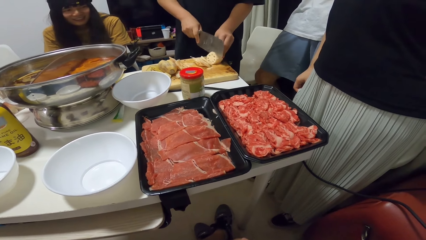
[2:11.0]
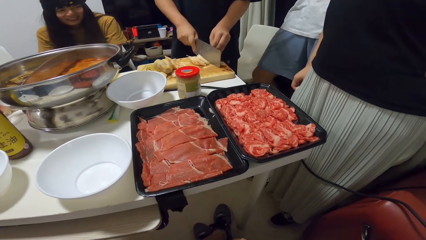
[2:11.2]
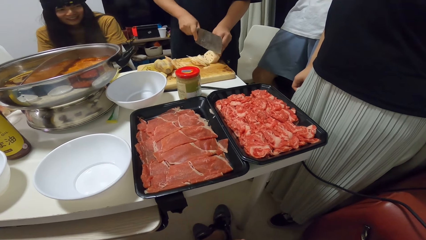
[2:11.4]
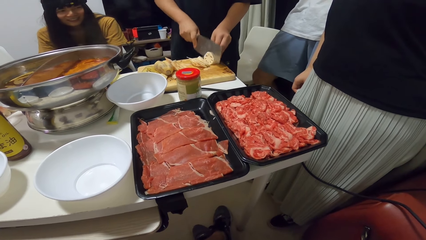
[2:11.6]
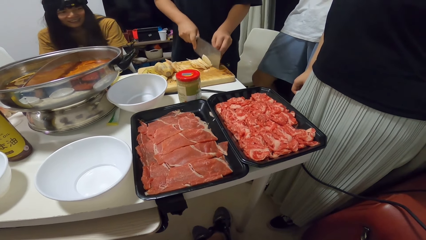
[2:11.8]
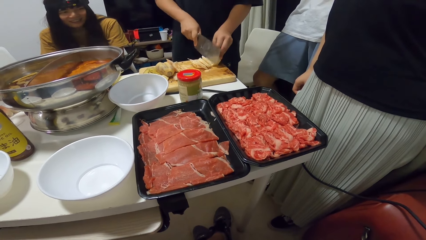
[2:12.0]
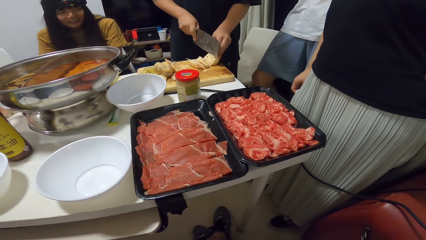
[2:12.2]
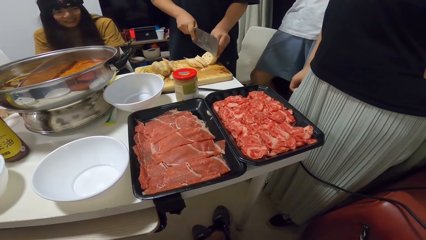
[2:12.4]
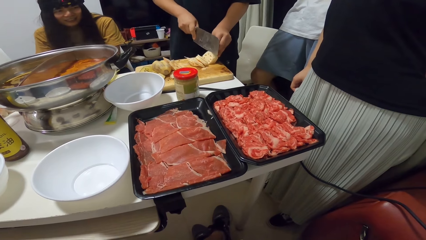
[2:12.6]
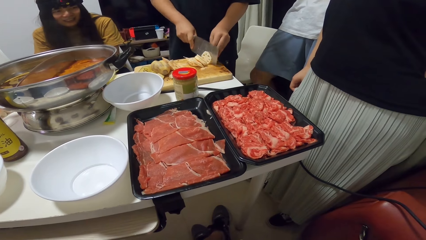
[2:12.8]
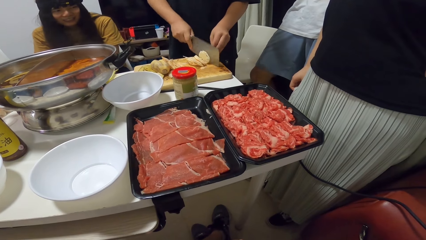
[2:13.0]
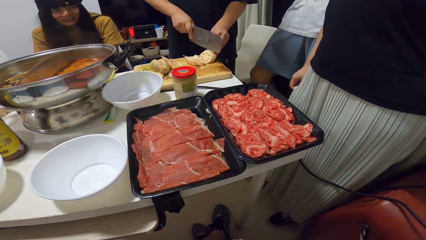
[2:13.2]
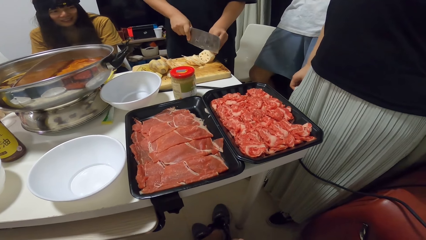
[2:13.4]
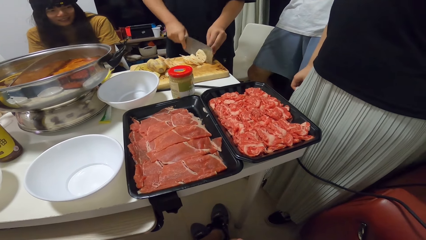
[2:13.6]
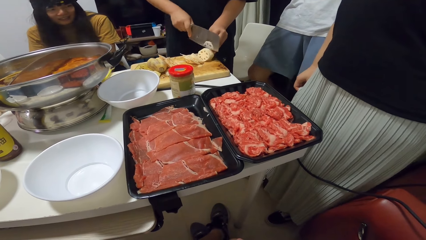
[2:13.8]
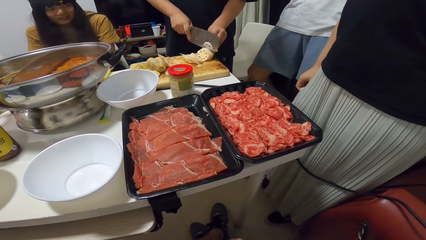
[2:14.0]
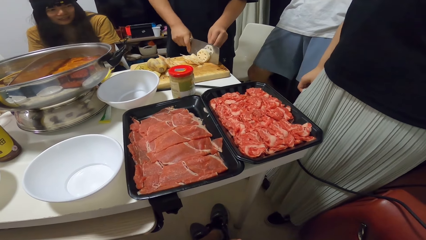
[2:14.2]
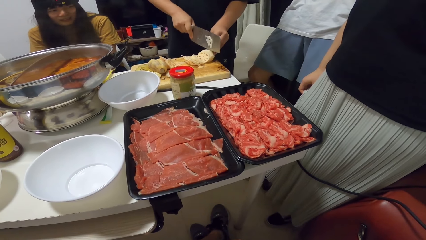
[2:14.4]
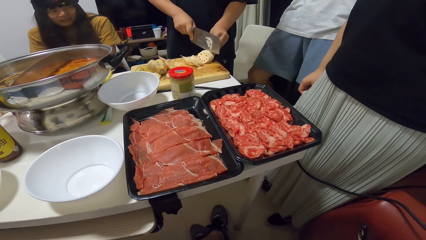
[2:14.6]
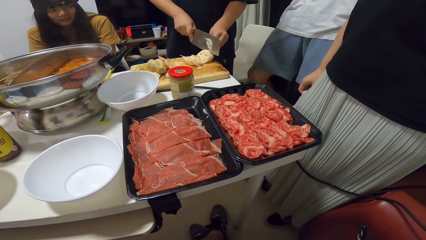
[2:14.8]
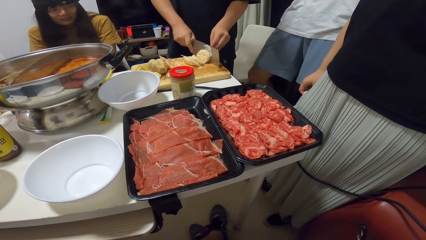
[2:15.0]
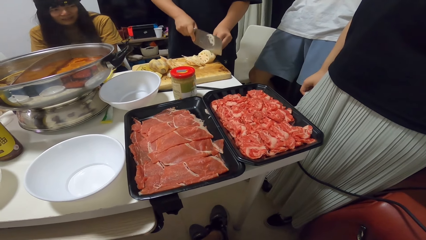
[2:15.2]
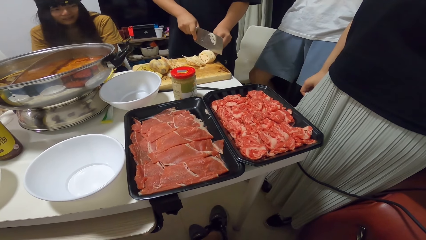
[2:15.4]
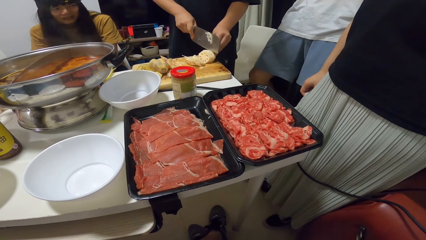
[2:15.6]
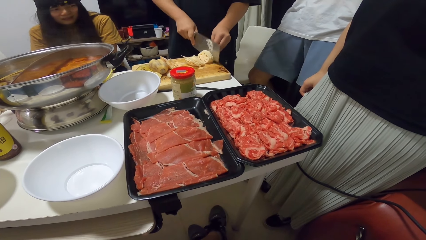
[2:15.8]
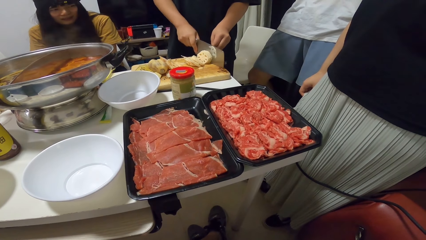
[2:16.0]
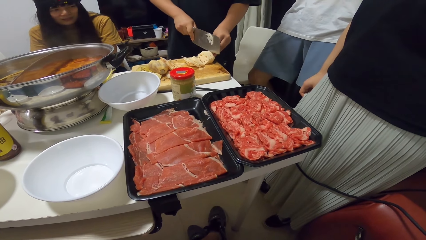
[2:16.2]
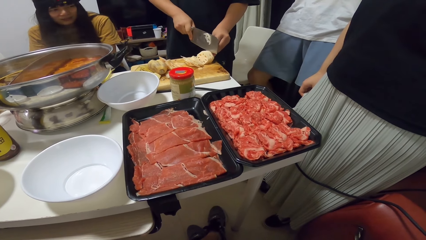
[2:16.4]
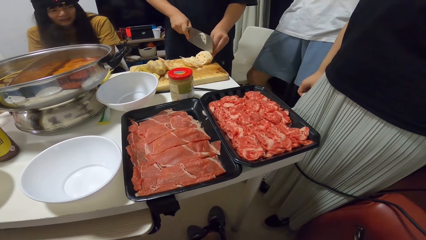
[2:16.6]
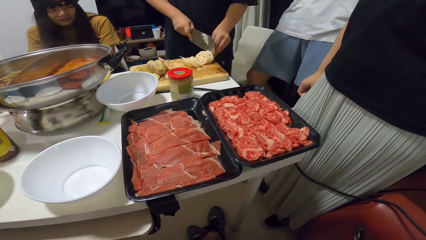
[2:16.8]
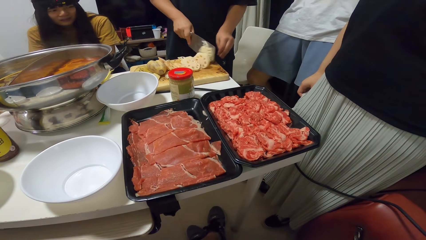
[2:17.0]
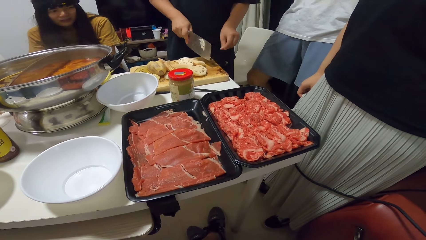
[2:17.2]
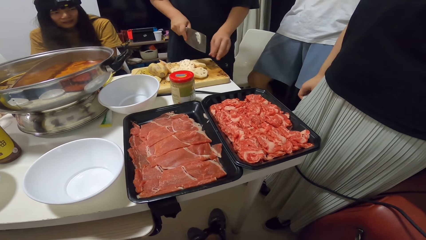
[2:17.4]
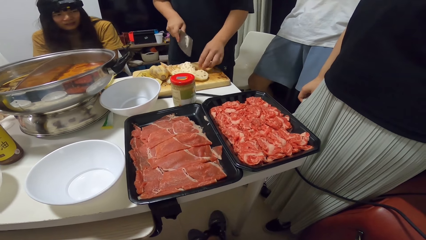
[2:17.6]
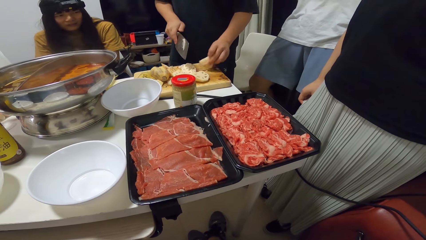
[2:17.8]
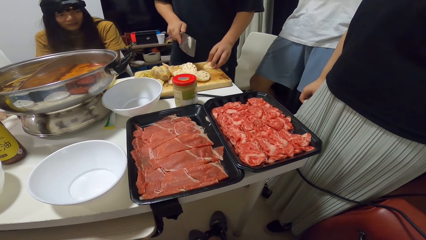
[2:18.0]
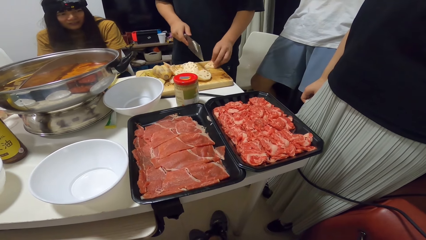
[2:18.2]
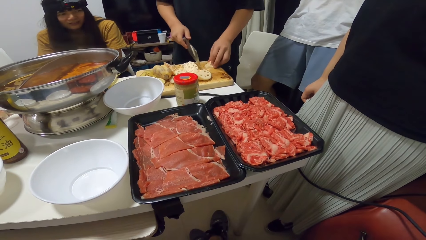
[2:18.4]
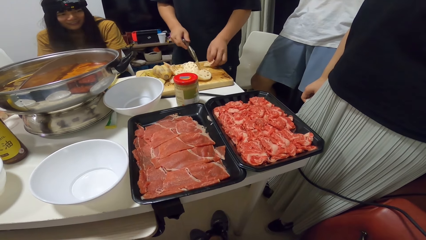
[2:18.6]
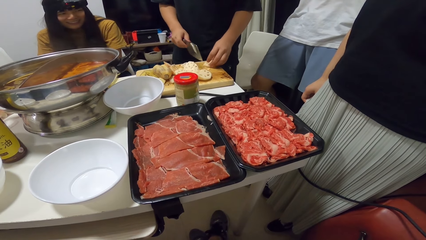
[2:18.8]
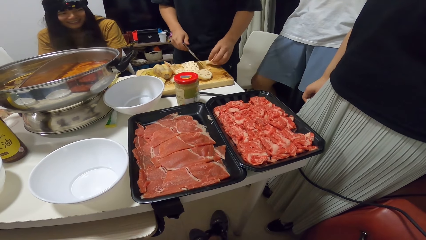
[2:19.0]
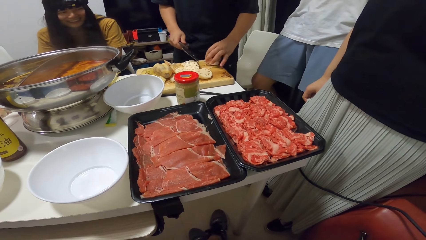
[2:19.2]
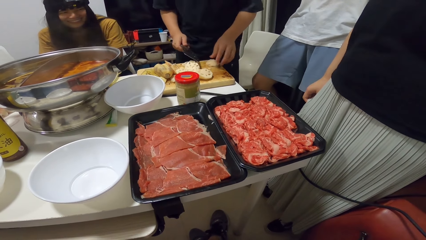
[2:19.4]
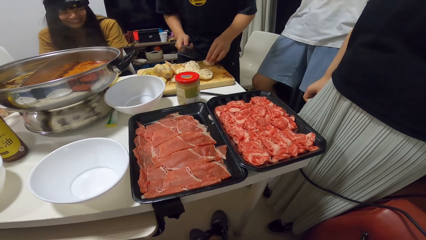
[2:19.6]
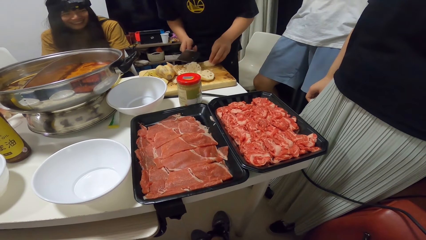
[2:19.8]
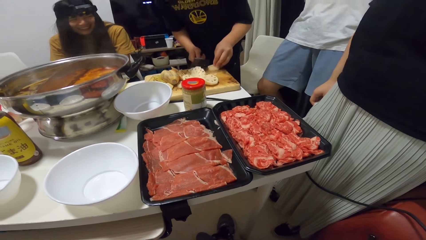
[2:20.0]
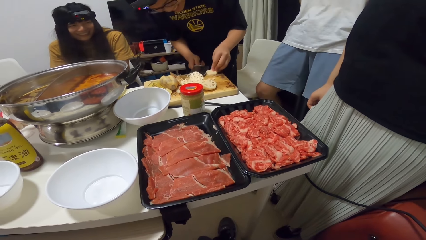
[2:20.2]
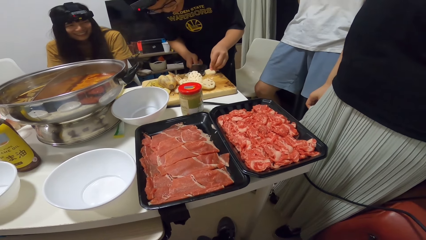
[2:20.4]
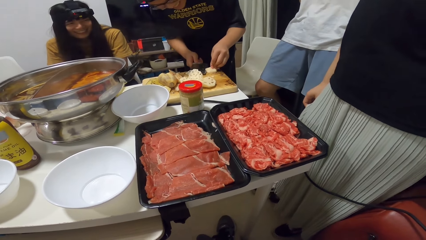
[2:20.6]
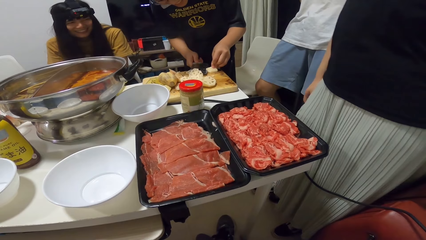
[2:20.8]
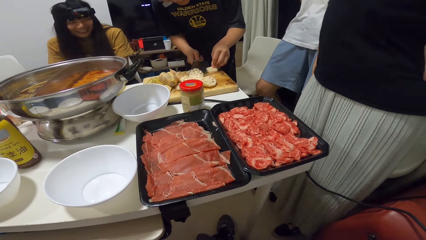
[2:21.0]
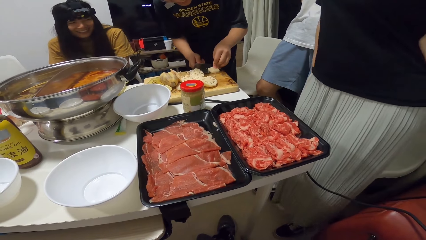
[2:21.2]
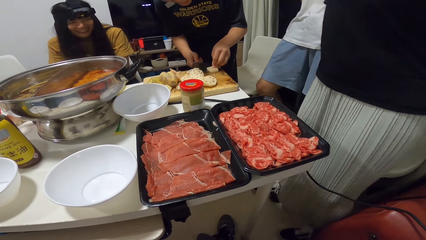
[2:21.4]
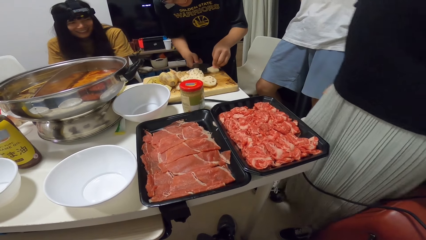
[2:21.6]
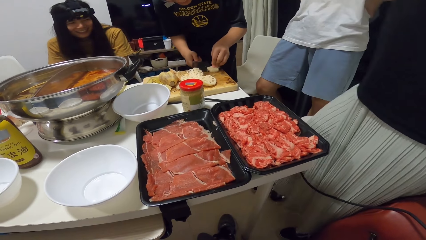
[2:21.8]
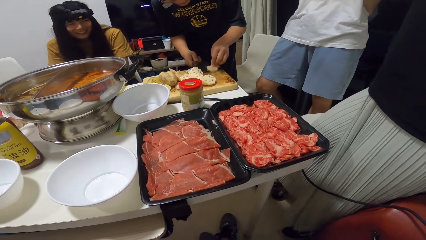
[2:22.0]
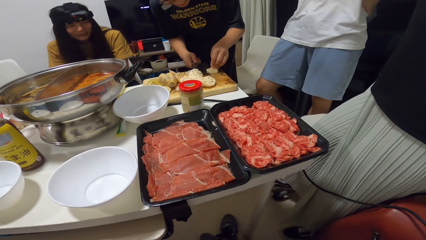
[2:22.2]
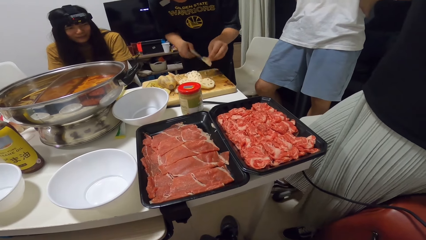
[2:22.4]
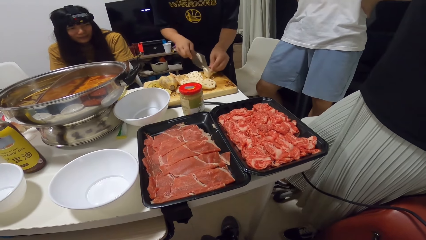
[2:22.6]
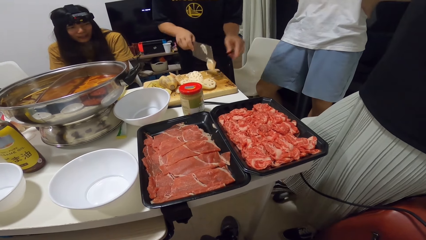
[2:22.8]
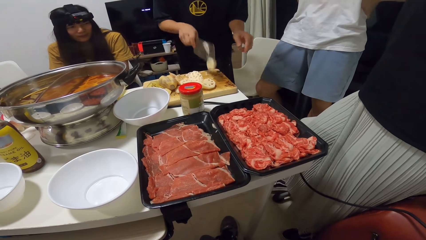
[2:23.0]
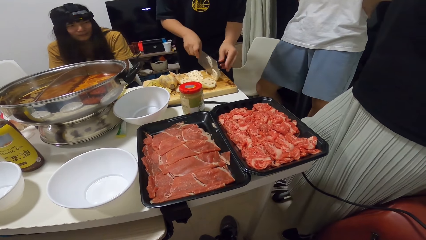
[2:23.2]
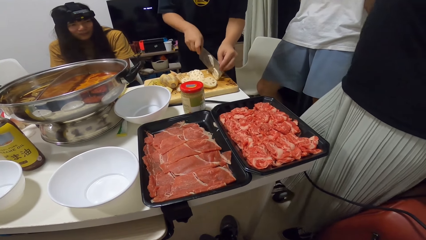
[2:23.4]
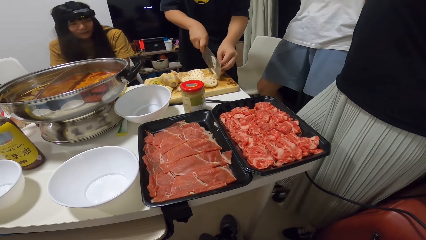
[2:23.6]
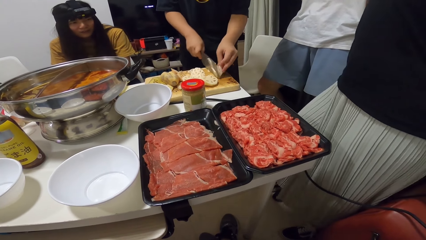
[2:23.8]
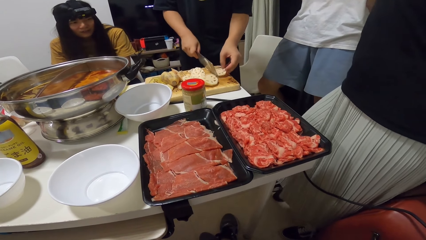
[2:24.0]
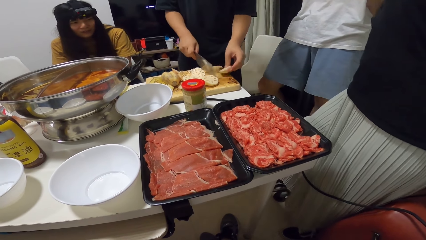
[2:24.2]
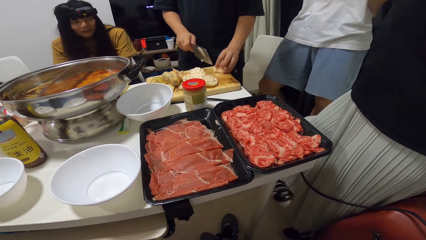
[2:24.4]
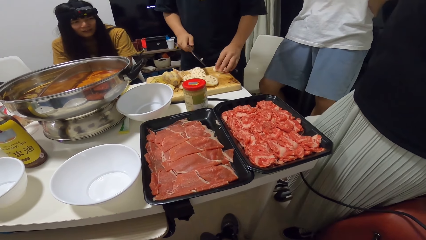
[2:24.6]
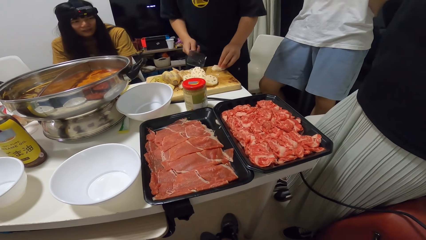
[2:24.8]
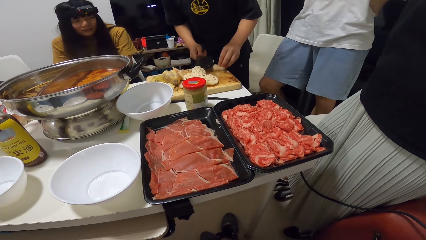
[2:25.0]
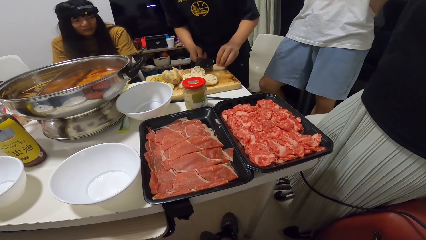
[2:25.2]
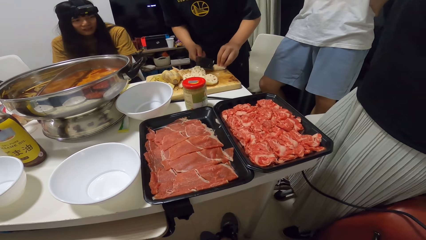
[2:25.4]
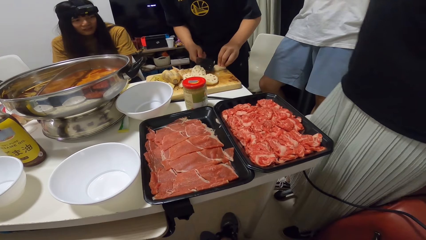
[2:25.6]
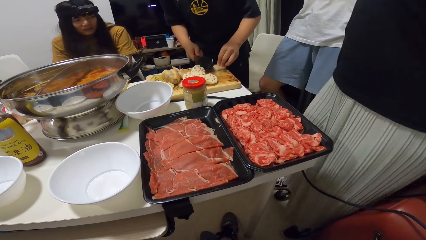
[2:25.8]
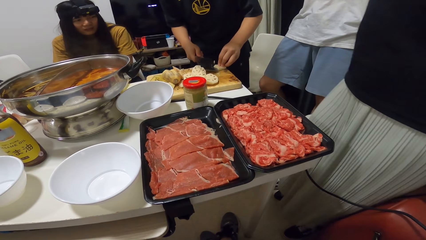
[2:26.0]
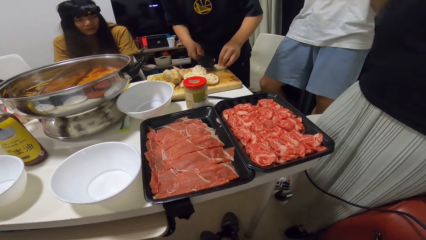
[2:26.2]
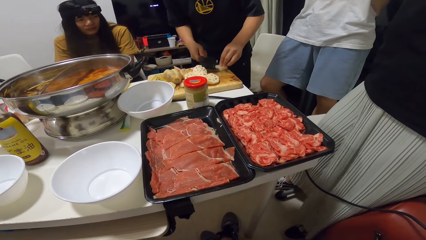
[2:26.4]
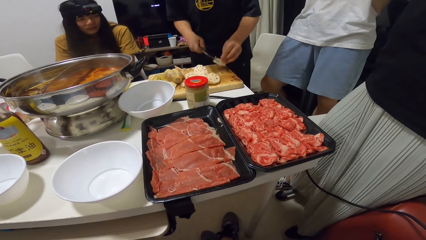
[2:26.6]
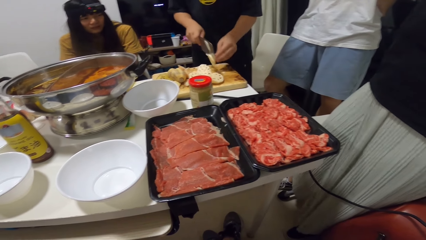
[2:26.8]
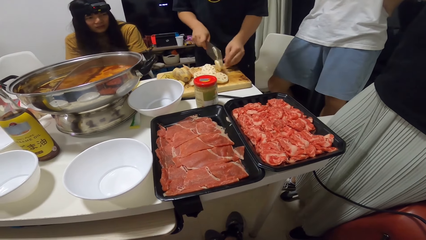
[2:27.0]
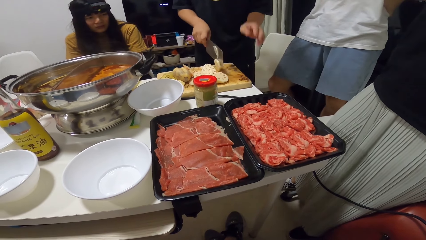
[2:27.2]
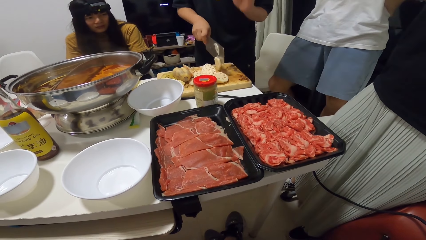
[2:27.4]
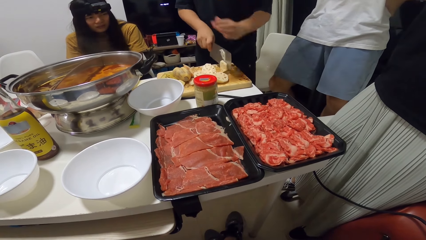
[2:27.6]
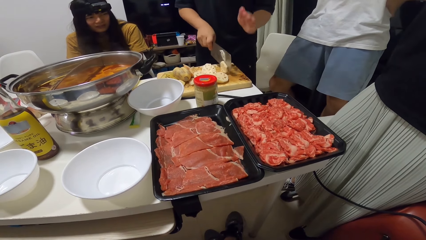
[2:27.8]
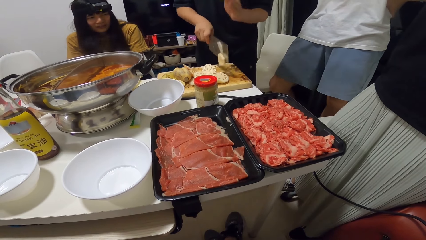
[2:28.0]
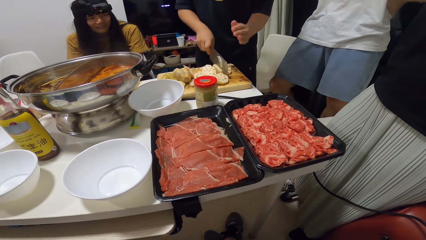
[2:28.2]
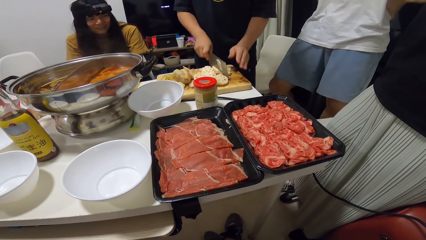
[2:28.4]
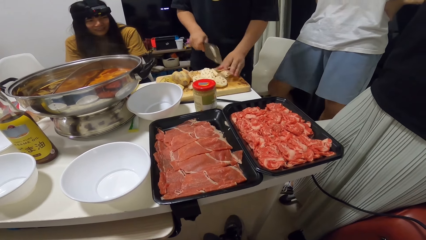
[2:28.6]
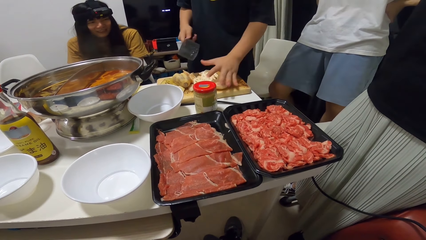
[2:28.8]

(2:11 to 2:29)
A person picks up the potato on the chopping board. The person adjusts the potato and cuts the Irish potato on the chopping board with the knife. The person adjusts the potato and cuts the Irish potato on the chopping board with the knife.
